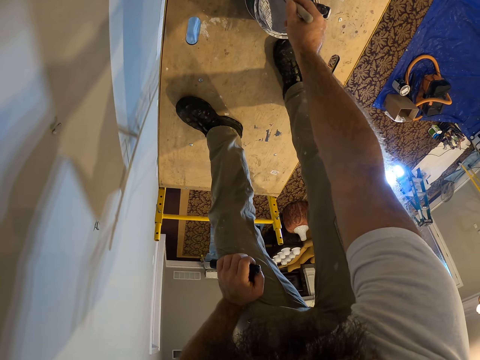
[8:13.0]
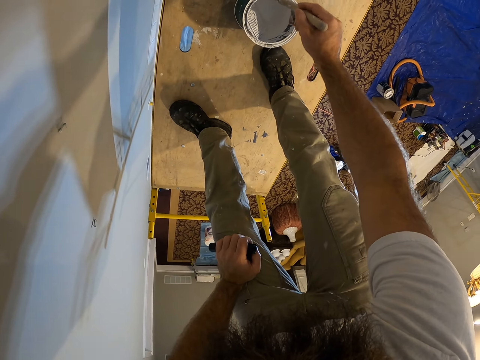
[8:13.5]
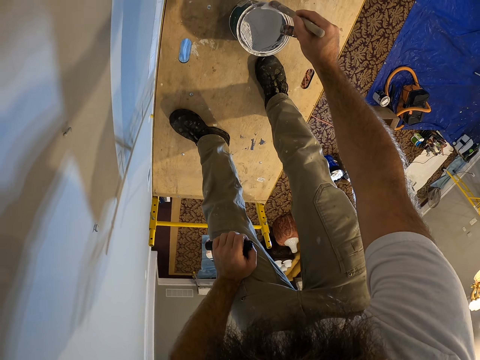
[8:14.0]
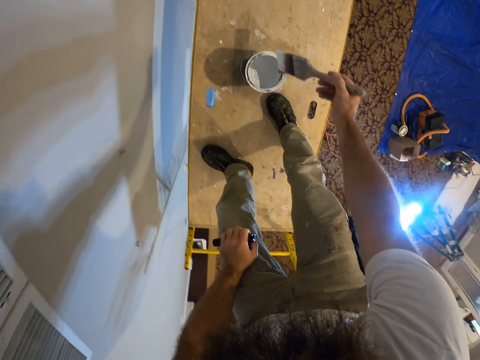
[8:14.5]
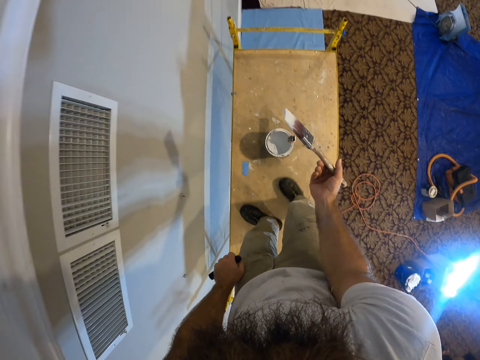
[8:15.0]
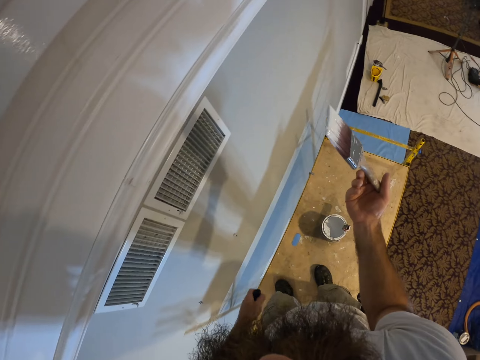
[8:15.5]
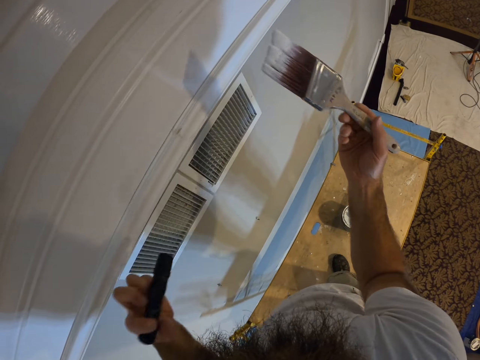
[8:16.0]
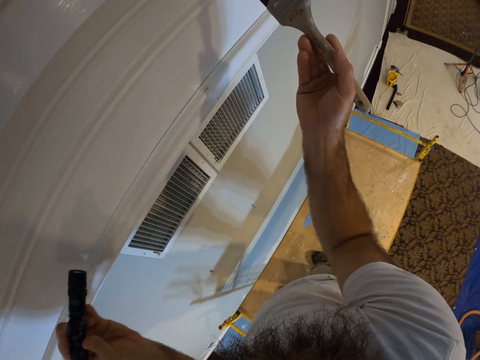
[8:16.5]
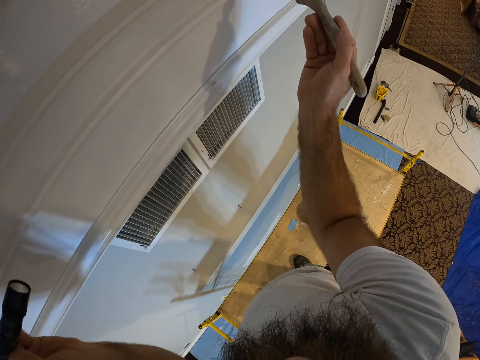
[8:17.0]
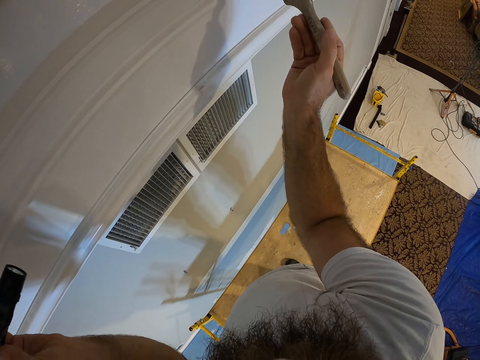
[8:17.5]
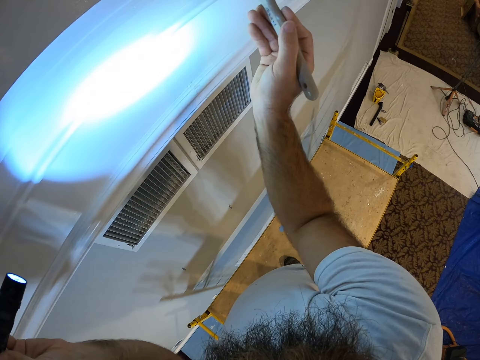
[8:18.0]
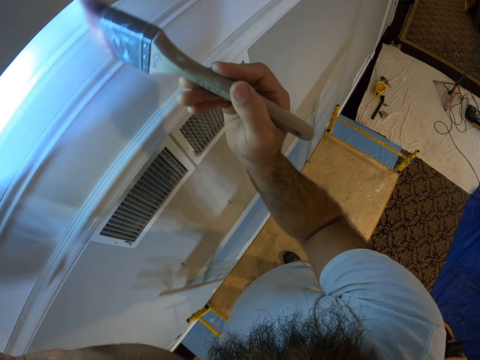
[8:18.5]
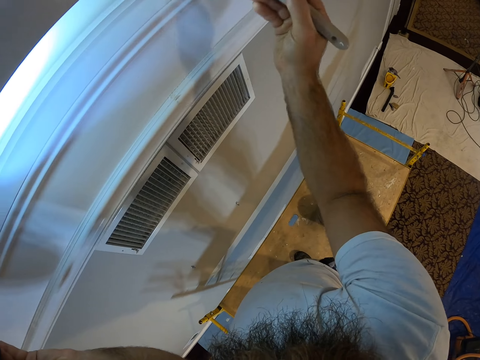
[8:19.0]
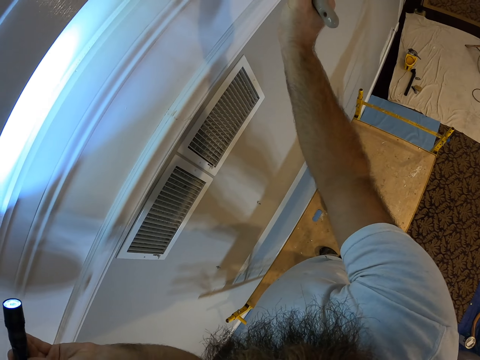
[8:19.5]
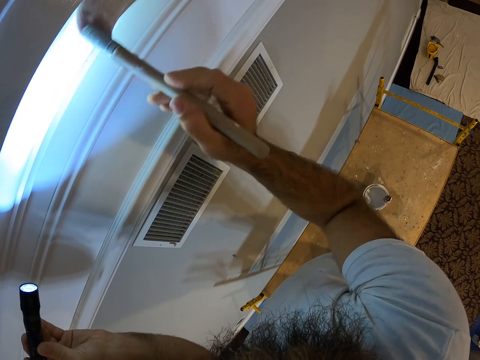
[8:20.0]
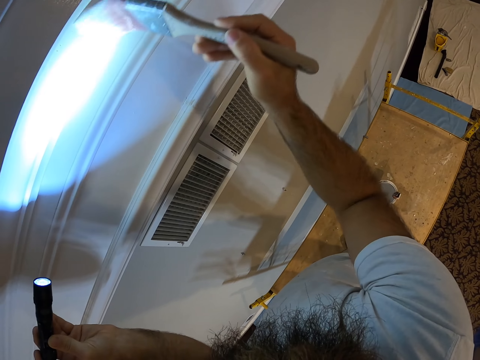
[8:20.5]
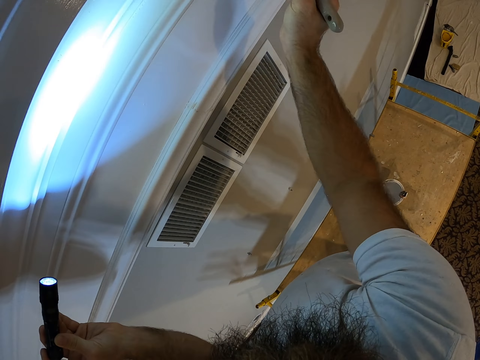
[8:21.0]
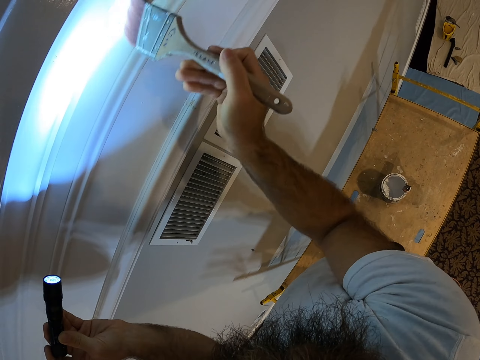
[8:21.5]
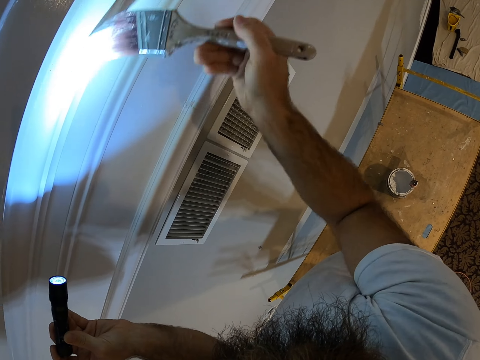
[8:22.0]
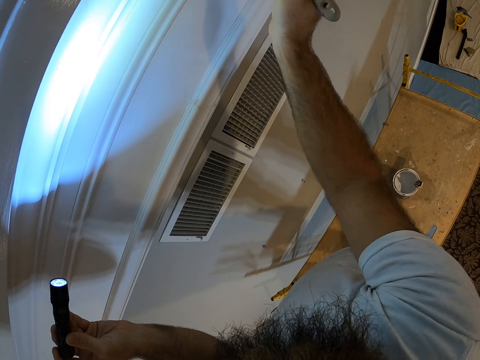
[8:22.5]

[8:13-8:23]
The camera wearer removes paint on the brush. He turns on the torchlight with his left hand. He paints the wall with the paintbrush in his right hand.

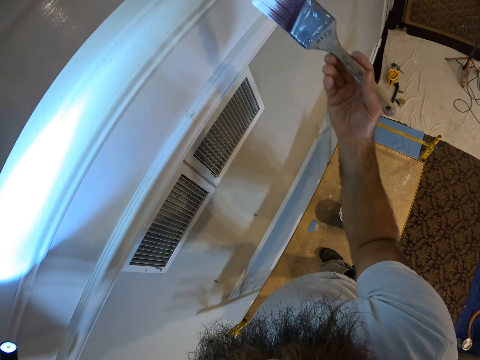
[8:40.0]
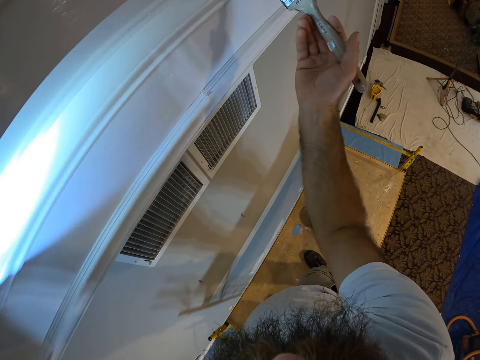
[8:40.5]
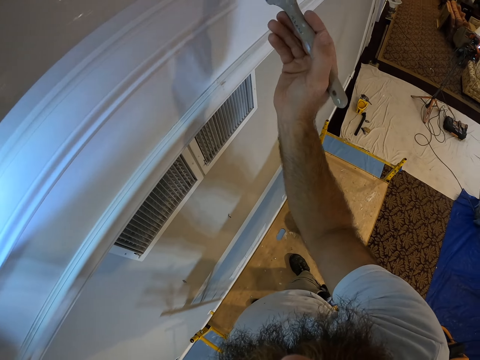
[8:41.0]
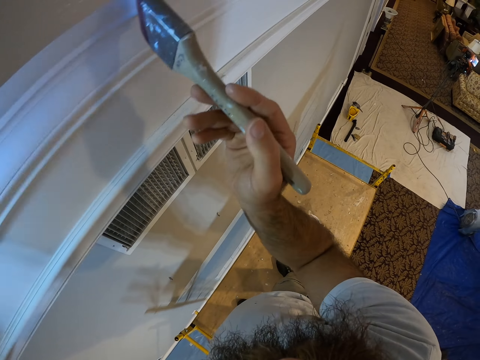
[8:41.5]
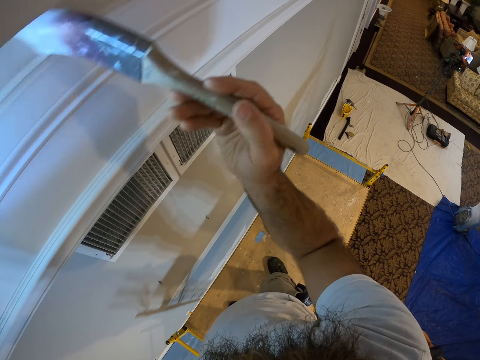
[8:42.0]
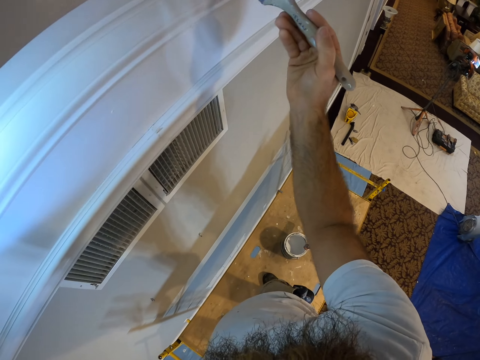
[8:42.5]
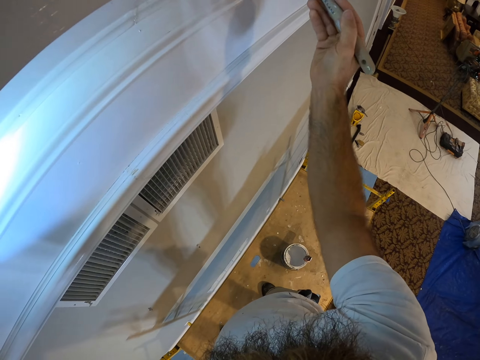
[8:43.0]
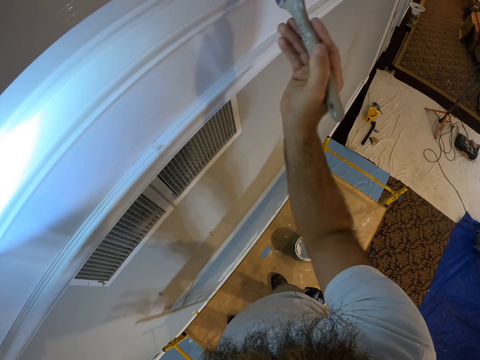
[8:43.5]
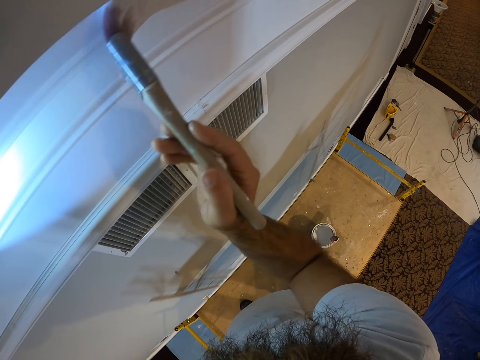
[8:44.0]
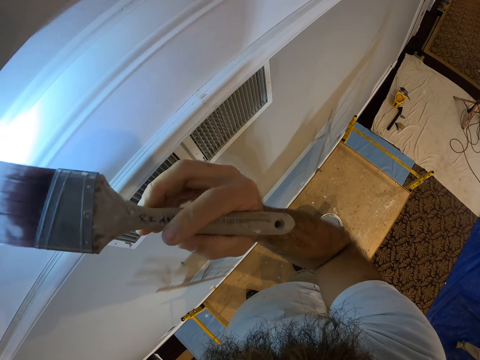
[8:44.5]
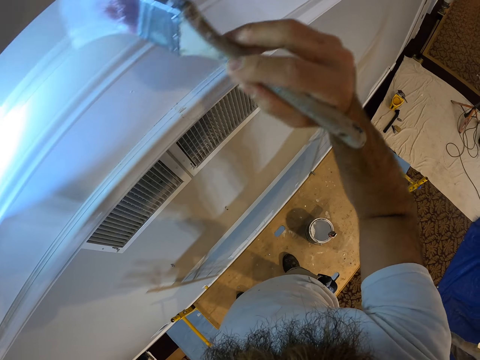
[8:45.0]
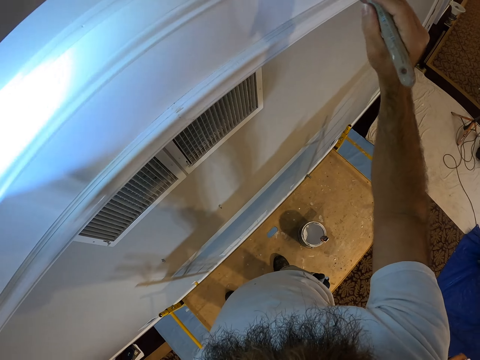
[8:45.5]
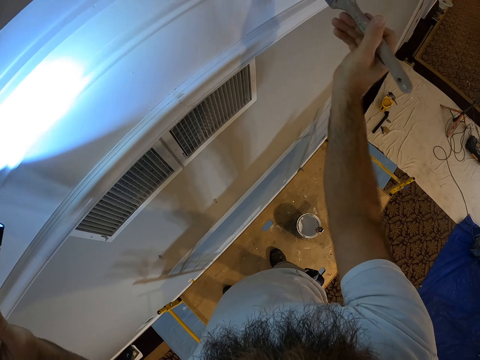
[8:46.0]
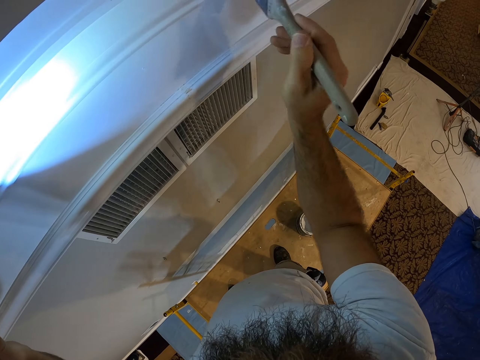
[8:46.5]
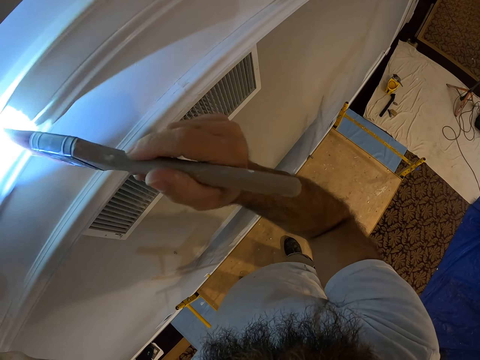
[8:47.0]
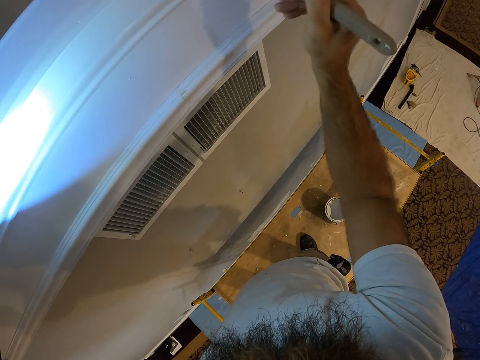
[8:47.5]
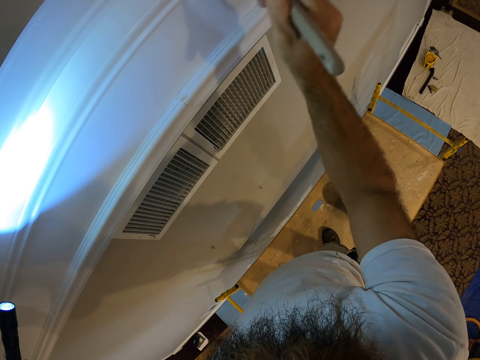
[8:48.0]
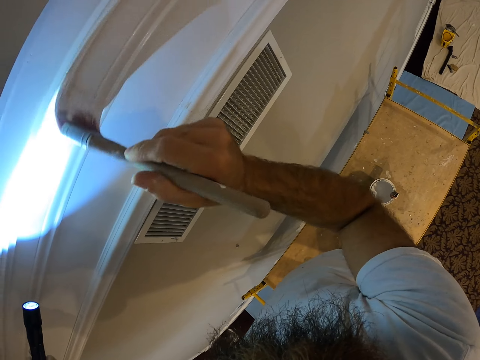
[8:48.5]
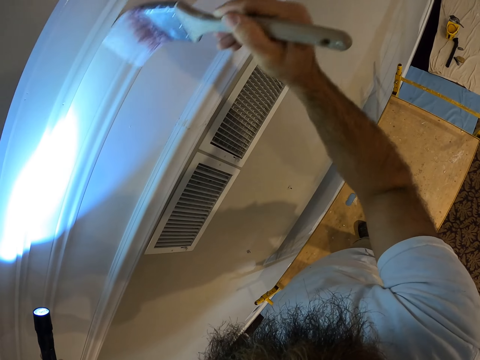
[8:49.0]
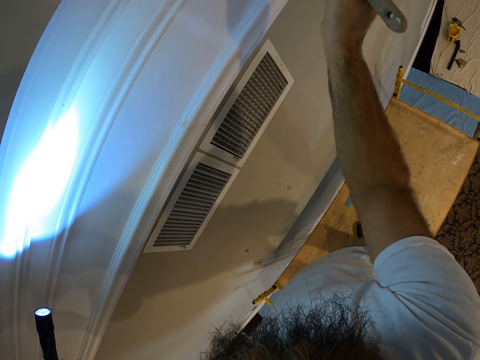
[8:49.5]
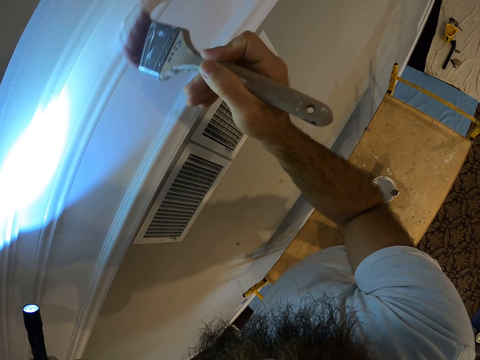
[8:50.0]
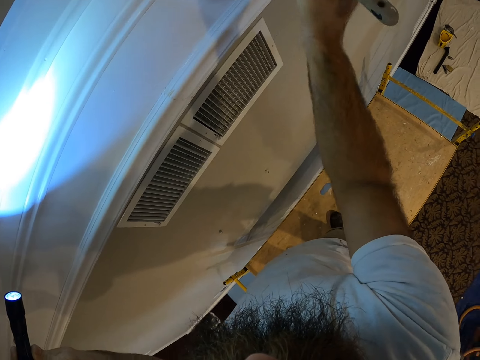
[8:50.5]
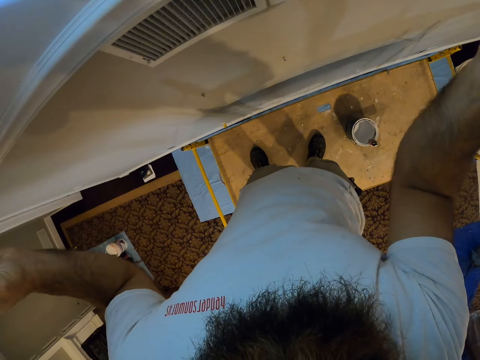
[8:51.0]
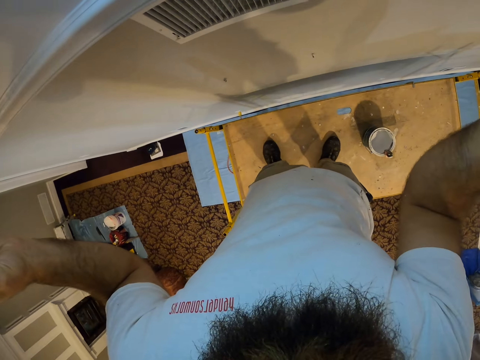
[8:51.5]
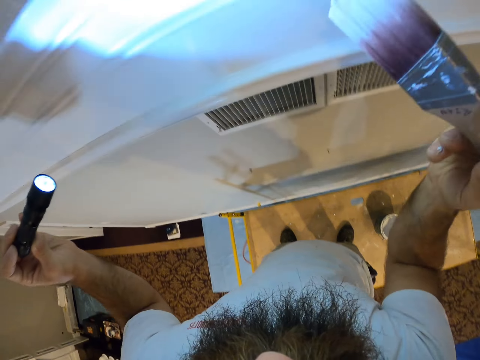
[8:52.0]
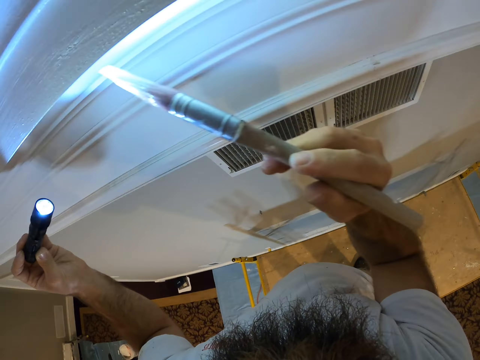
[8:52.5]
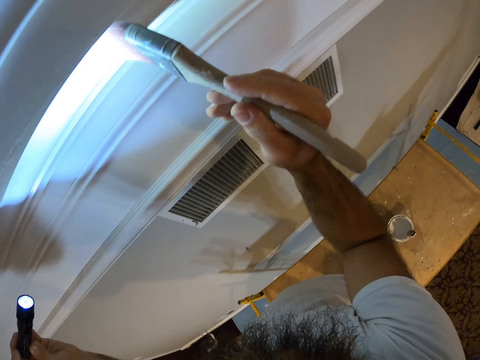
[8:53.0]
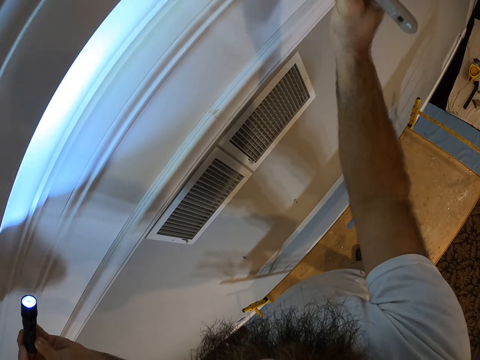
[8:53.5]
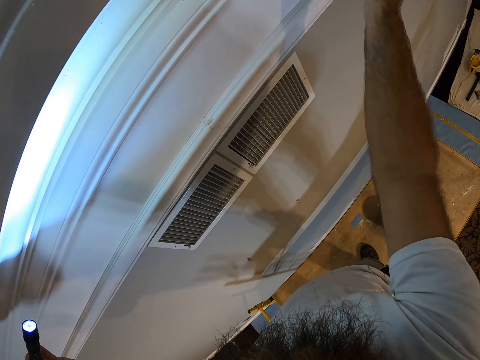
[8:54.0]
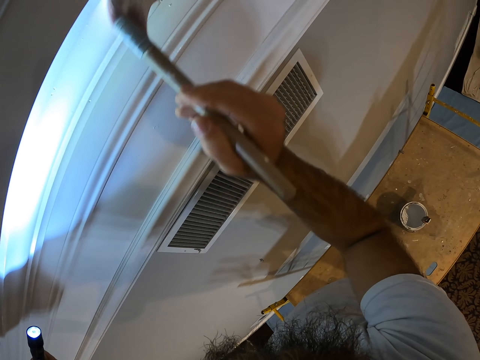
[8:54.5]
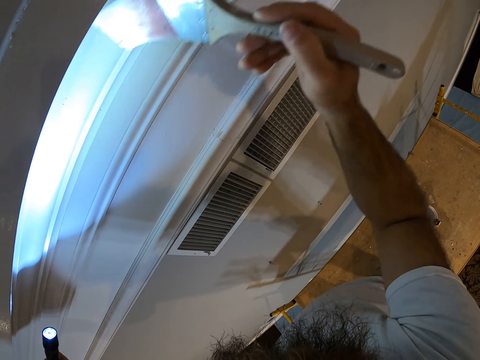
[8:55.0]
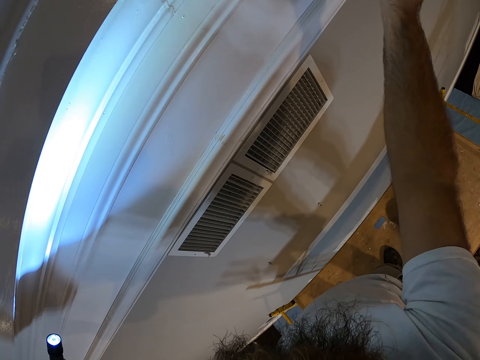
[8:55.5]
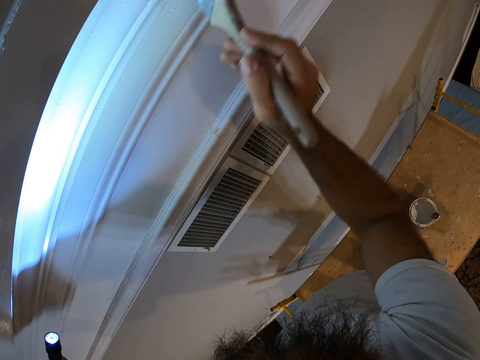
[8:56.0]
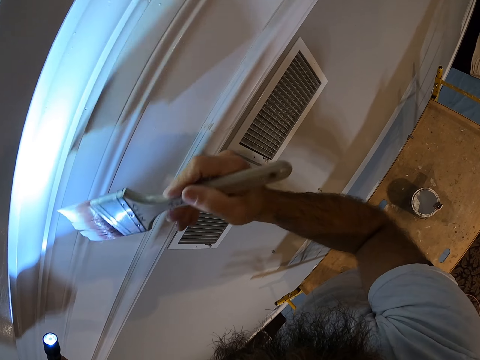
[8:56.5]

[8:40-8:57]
The camera wearer paints the wall with the paintbrush in his right hand. He paints the wall again.
